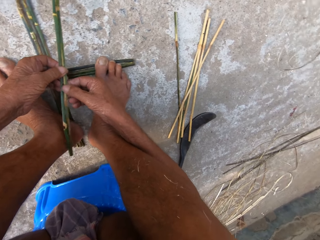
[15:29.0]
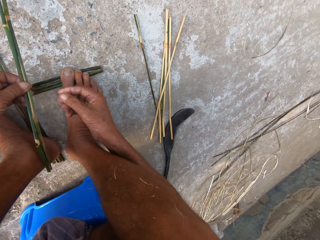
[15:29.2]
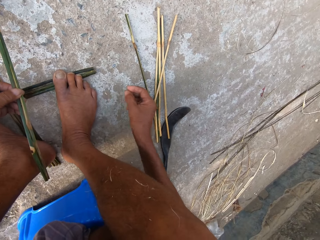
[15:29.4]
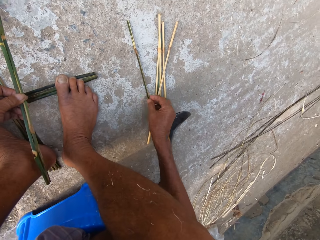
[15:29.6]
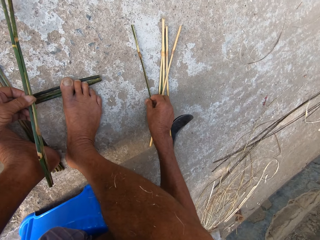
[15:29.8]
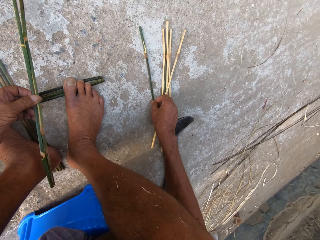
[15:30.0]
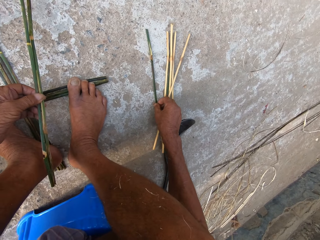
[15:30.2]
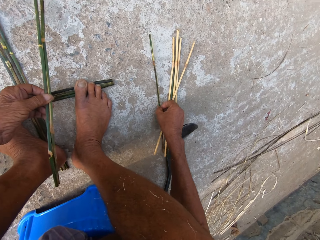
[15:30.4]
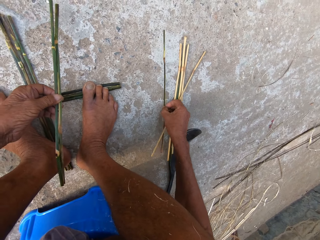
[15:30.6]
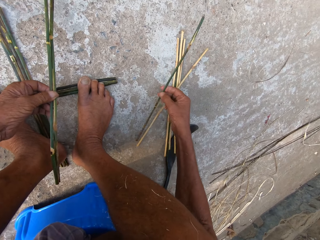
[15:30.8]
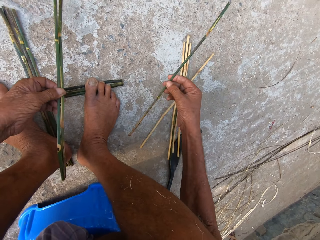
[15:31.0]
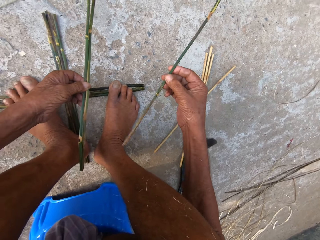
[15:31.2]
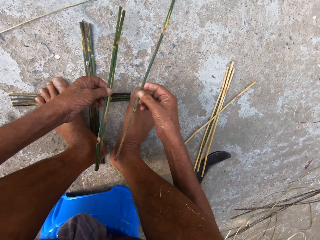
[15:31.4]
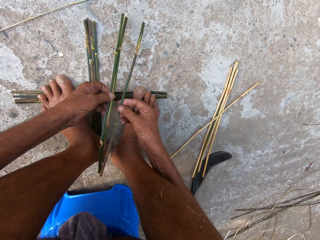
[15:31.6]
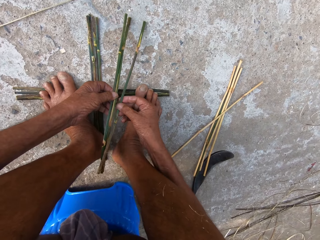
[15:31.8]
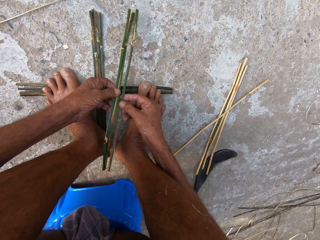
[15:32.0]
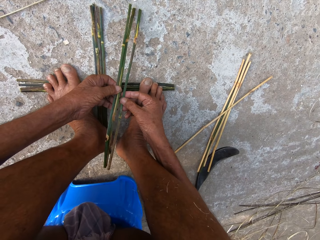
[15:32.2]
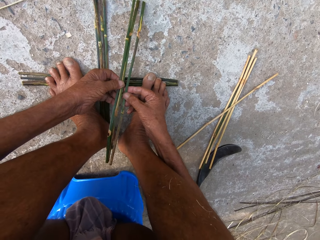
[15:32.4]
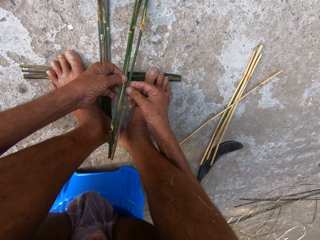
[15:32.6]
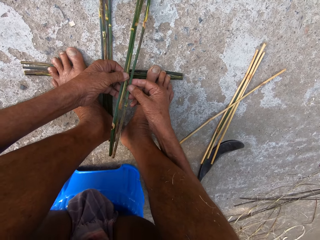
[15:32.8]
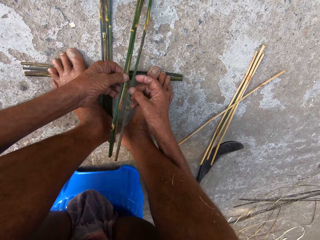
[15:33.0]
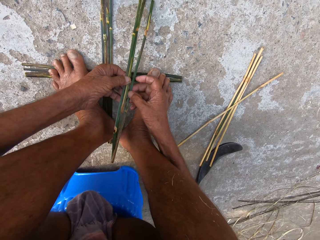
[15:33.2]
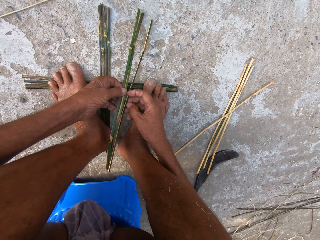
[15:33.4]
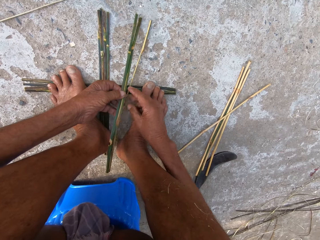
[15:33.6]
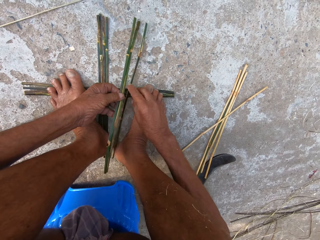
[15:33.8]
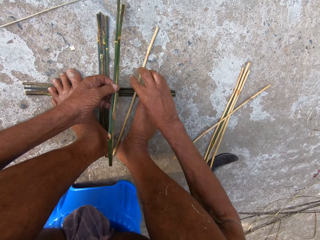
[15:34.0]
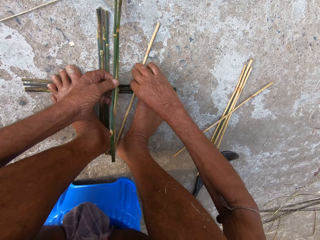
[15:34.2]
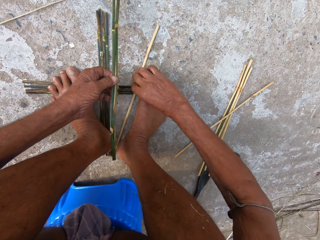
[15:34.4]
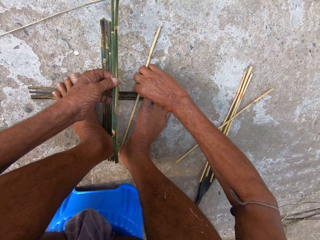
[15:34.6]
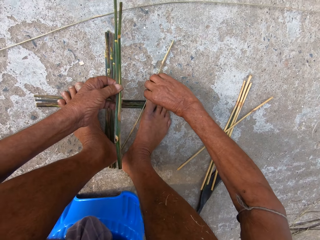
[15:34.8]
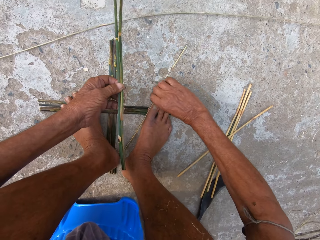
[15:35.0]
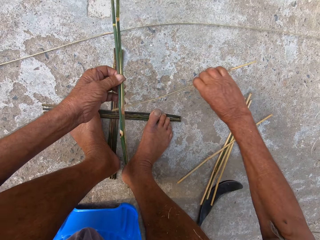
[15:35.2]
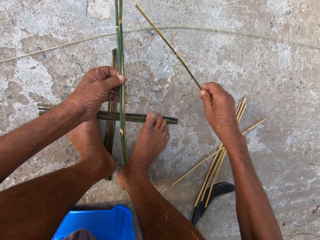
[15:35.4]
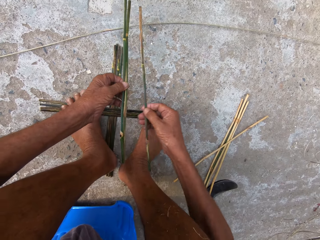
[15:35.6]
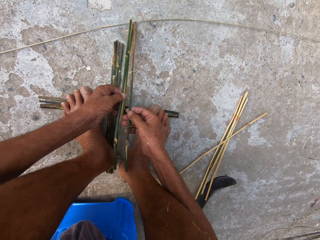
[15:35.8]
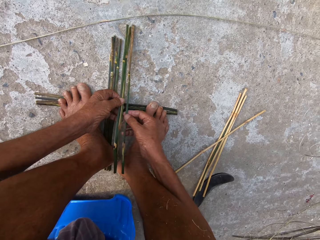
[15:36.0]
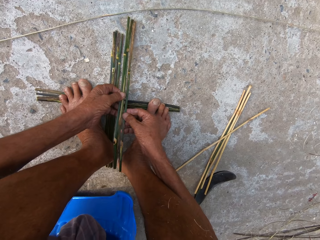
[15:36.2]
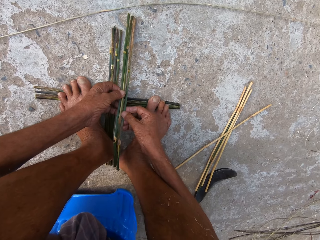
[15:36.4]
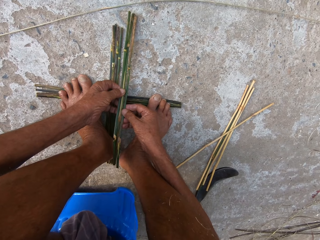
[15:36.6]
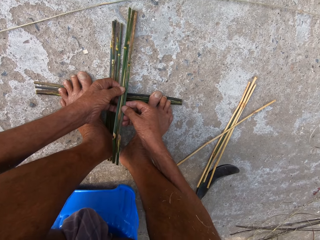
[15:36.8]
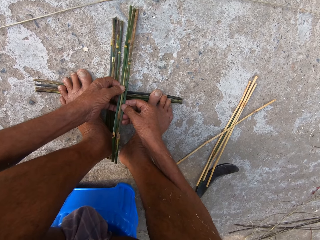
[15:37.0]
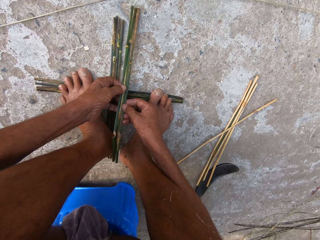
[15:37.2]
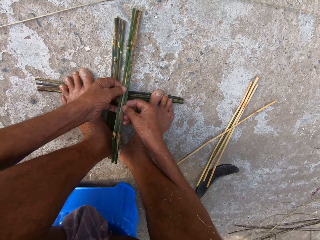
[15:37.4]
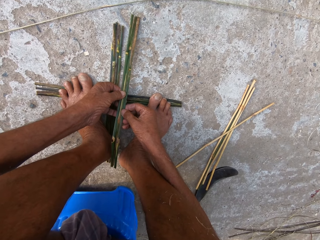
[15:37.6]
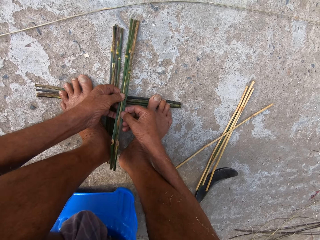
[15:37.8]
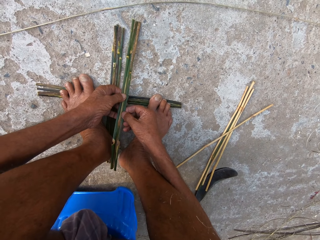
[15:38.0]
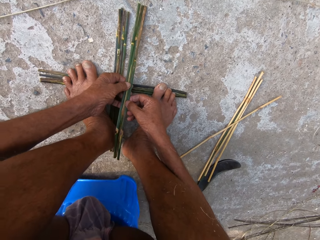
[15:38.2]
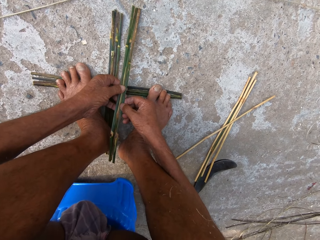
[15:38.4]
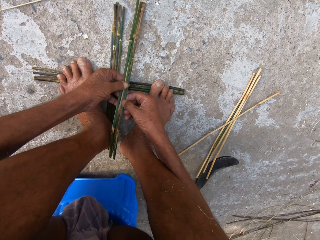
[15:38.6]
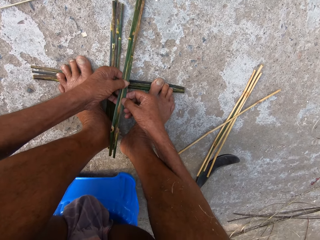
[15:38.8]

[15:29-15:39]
The camera wearer picks a stick from the ground with his right hand. He drops the stick on the ground with his right hand. He picks the stick from the ground with his right hand. He passes the stick from his right hand to his left hand. He holds the sticks together.

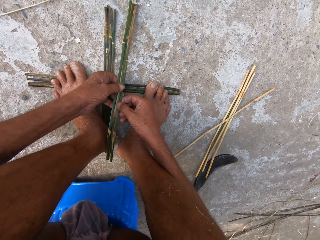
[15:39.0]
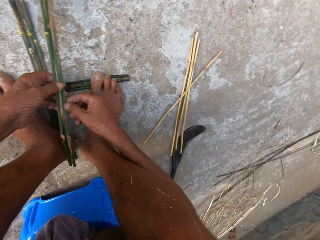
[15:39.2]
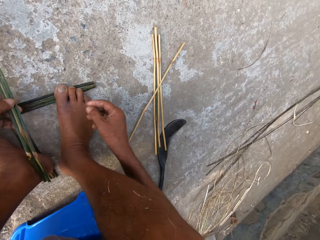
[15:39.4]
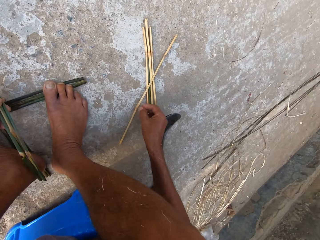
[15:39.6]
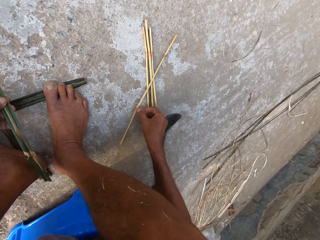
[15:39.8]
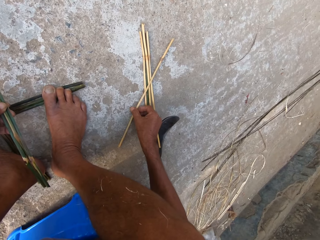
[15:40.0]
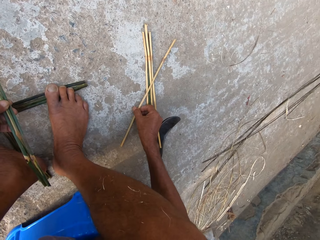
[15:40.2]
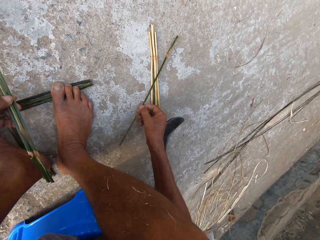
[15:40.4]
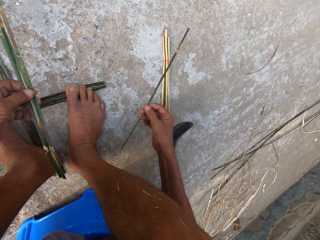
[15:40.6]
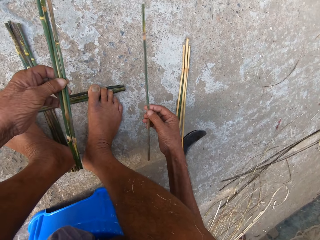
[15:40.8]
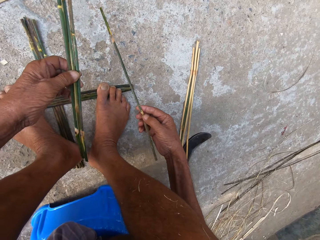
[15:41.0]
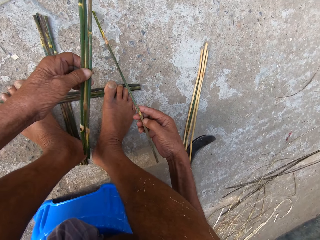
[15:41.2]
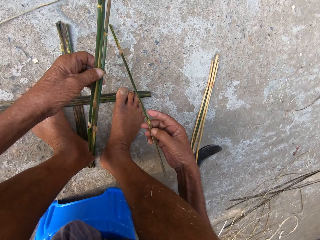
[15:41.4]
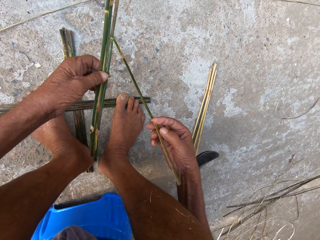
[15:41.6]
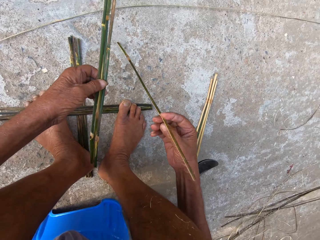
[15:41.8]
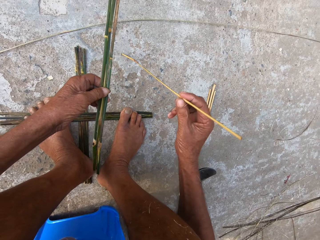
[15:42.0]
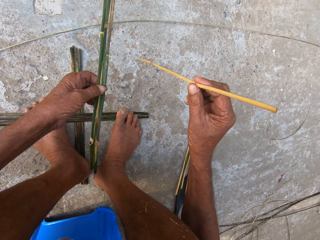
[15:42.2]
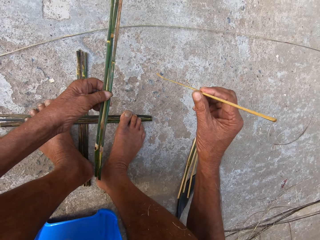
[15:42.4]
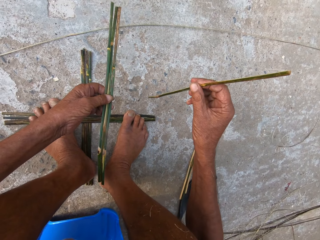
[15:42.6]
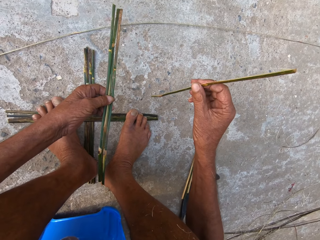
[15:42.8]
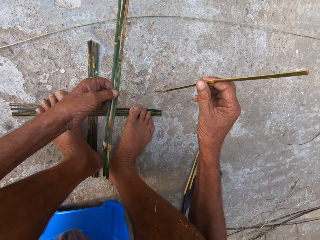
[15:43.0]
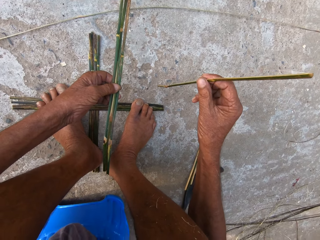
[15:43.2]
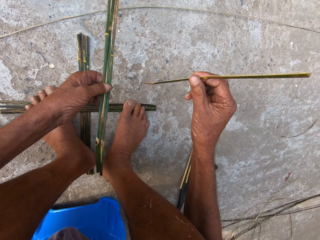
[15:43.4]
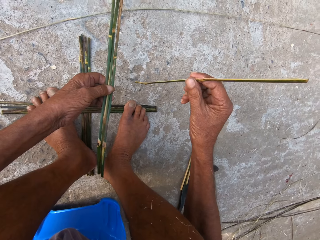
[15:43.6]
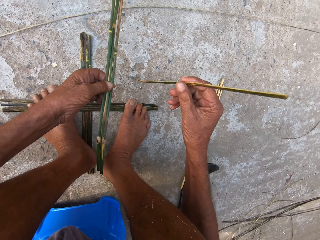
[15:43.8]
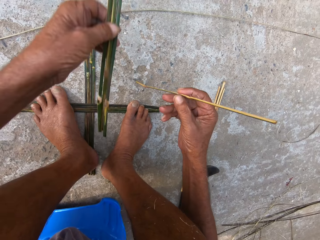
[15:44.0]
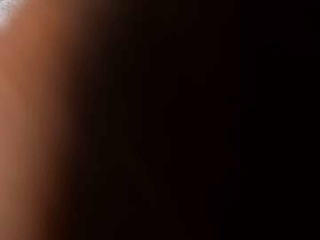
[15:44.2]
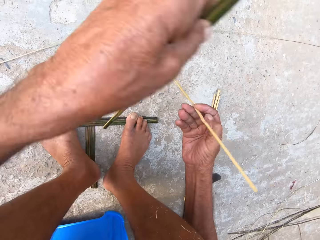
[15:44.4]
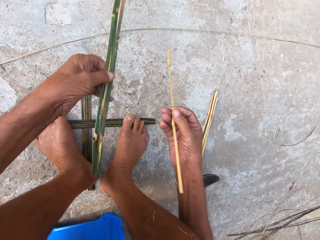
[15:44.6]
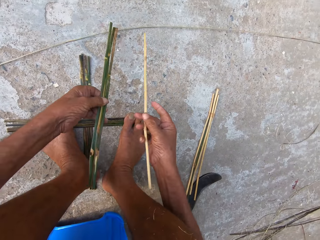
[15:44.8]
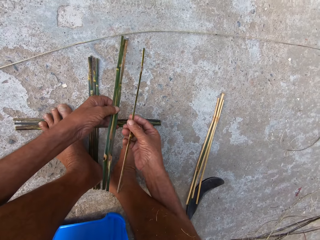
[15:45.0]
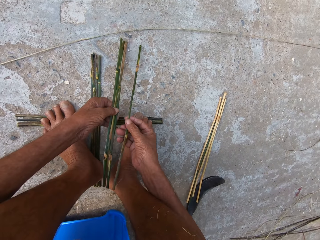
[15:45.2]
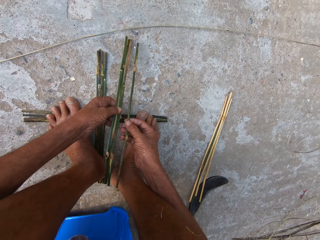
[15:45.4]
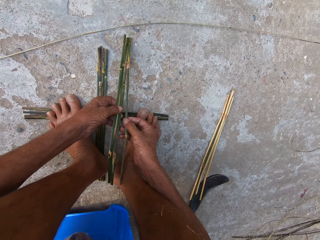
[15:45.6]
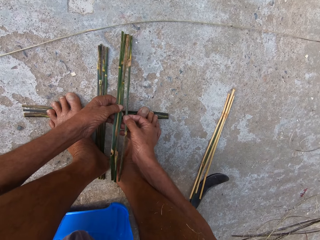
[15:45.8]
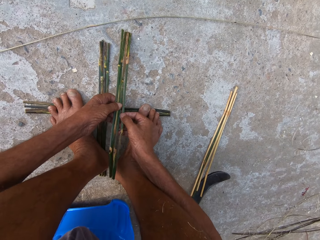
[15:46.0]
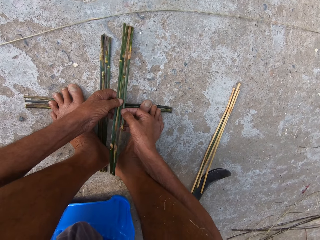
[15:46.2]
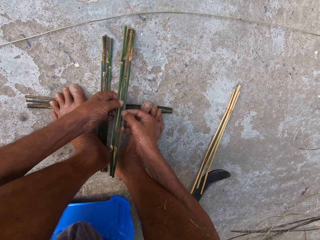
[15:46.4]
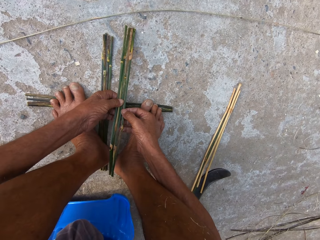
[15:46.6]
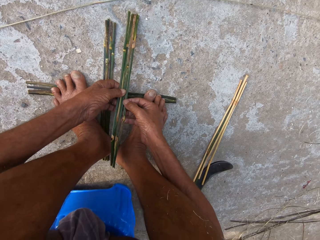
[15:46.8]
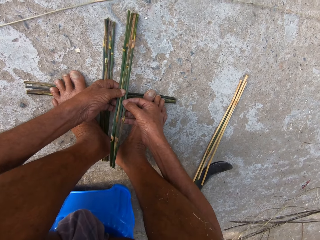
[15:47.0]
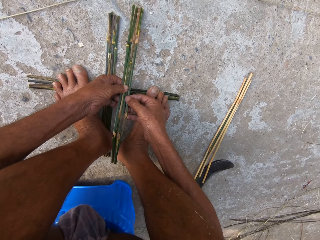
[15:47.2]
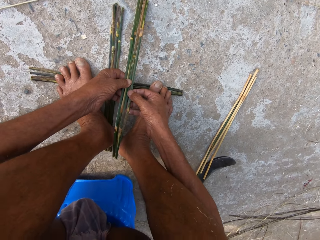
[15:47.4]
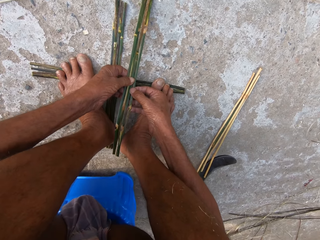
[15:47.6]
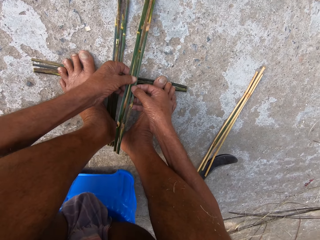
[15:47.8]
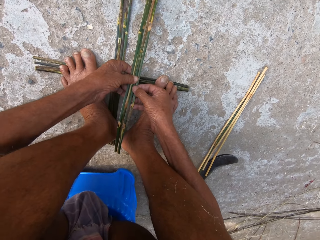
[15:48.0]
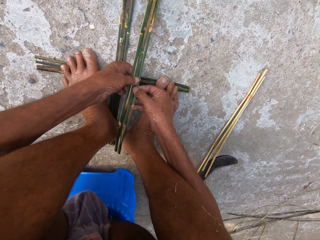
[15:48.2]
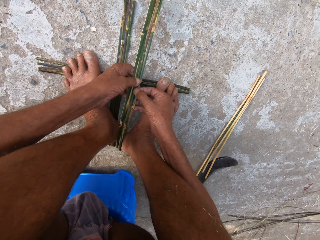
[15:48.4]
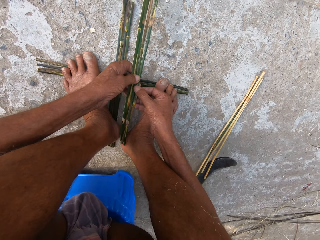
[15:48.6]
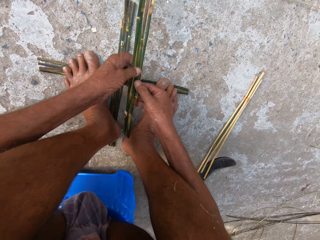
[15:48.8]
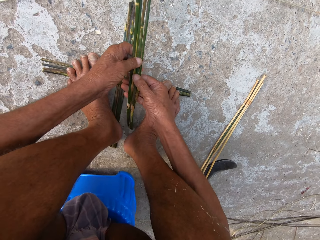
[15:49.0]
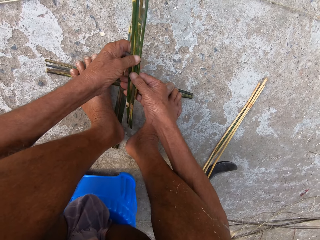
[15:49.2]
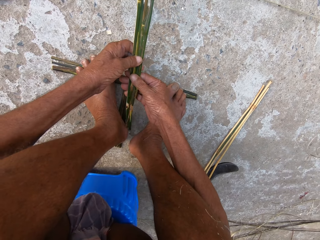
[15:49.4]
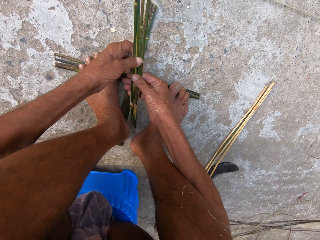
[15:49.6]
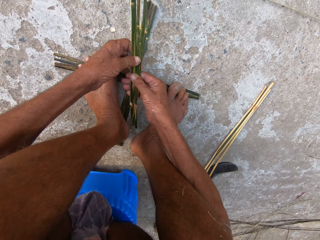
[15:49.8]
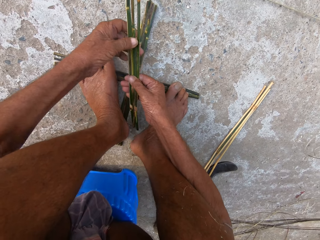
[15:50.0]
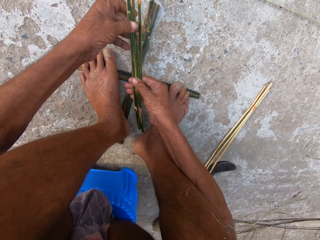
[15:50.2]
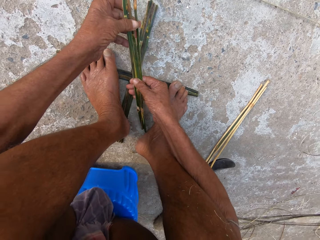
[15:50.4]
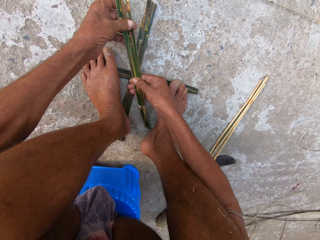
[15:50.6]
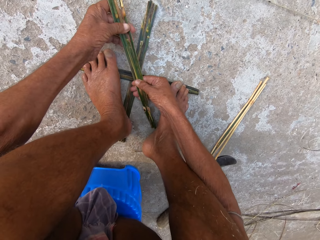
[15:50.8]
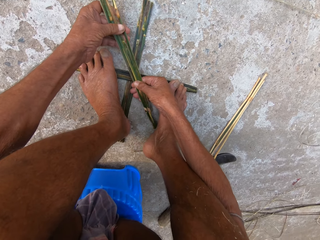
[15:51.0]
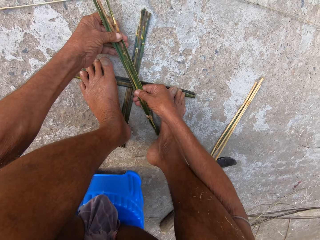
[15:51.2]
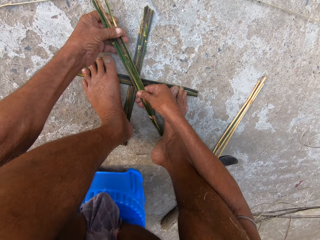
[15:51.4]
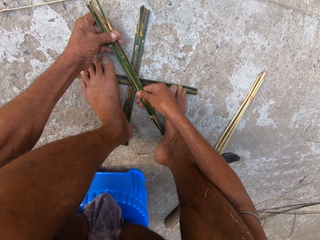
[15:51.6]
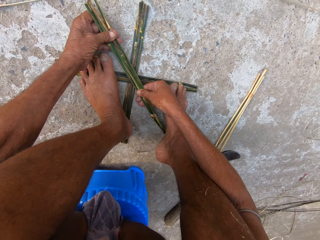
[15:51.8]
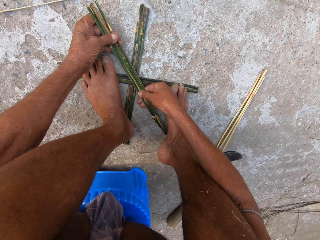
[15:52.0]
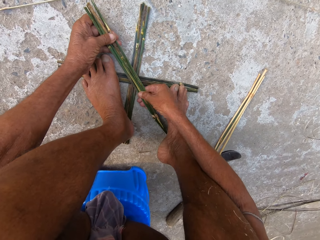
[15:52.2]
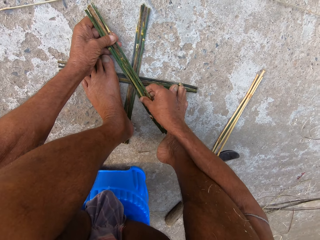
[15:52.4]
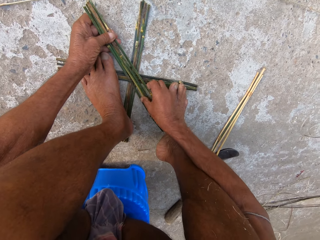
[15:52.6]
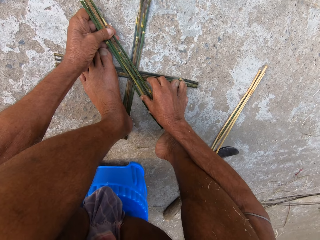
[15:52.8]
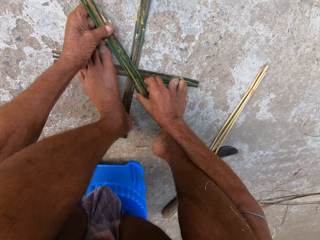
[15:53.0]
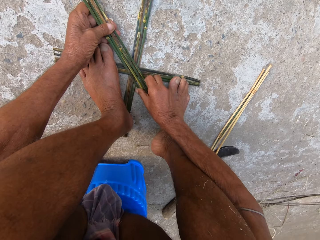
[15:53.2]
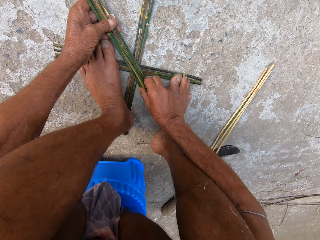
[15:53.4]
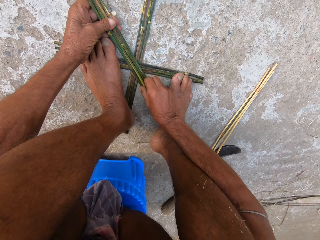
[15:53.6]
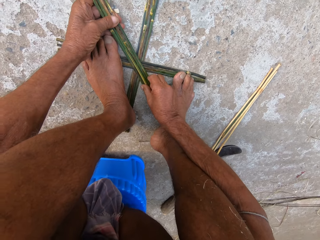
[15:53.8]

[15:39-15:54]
The camera wearer picks a stick from the ground with his right hand. He turns the stick over. He rests the stick on the ground with his right hand. He passes the stick from his right hand to his left hand. He holds the sticks together. He places the sticks on top of other sticks on the ground with his hands. He places the sticks under his right leg with his hands.
